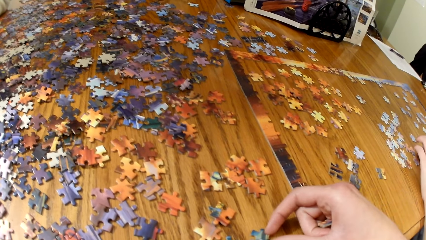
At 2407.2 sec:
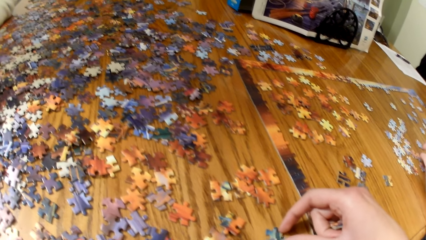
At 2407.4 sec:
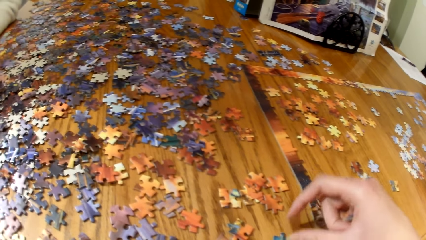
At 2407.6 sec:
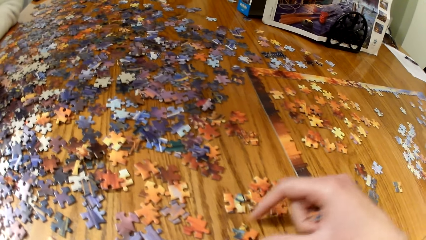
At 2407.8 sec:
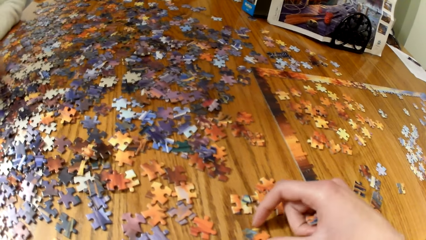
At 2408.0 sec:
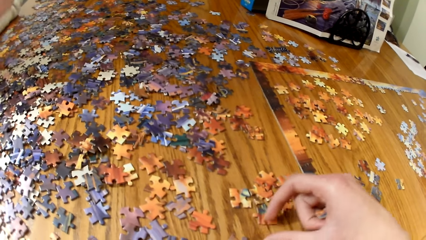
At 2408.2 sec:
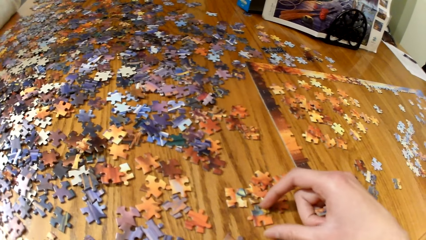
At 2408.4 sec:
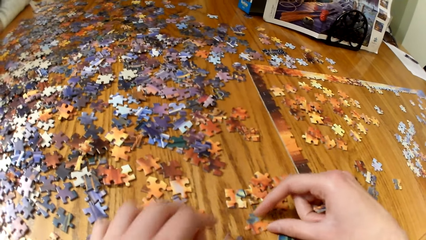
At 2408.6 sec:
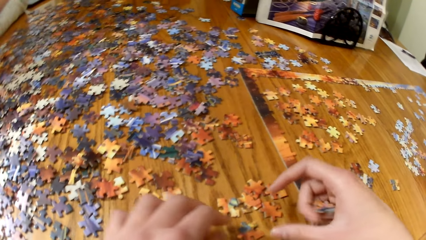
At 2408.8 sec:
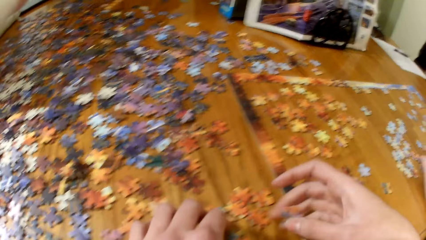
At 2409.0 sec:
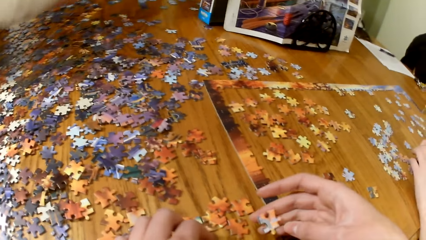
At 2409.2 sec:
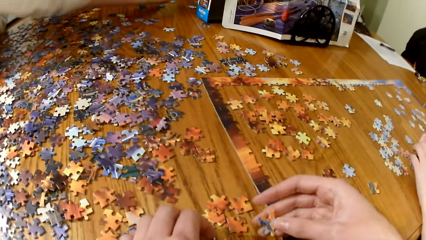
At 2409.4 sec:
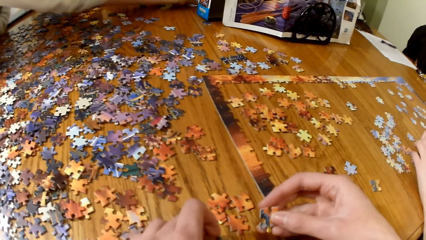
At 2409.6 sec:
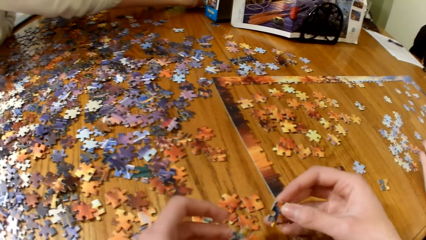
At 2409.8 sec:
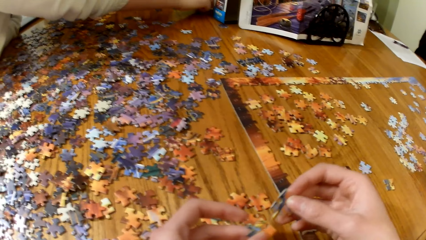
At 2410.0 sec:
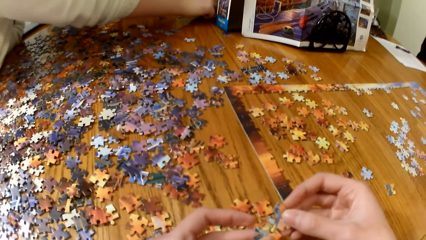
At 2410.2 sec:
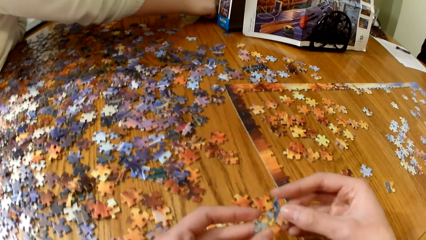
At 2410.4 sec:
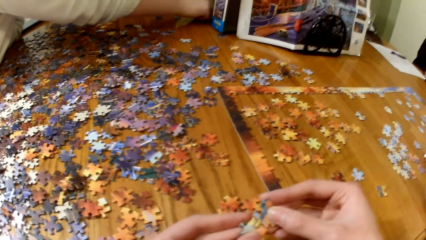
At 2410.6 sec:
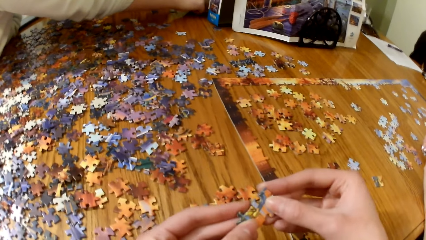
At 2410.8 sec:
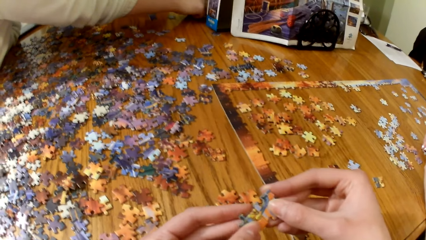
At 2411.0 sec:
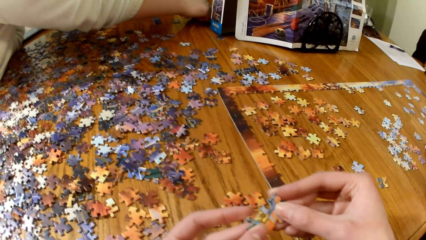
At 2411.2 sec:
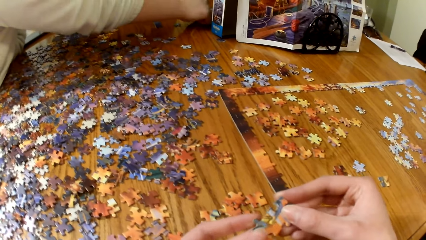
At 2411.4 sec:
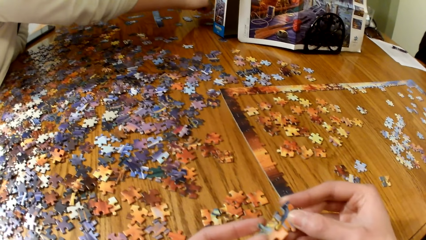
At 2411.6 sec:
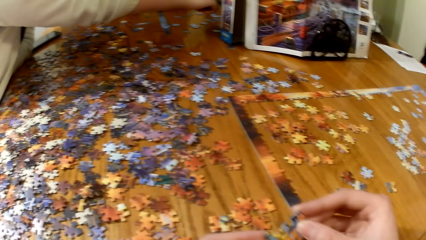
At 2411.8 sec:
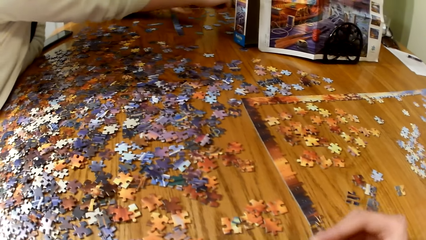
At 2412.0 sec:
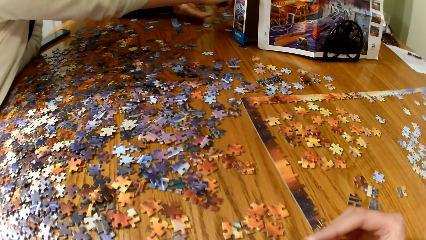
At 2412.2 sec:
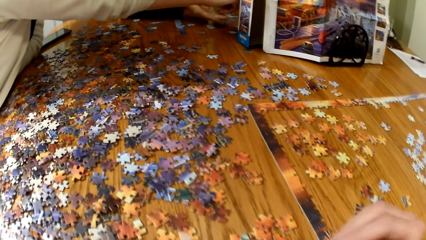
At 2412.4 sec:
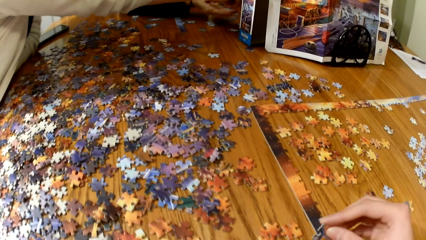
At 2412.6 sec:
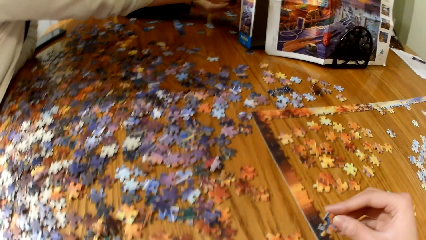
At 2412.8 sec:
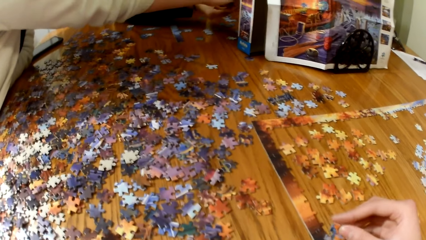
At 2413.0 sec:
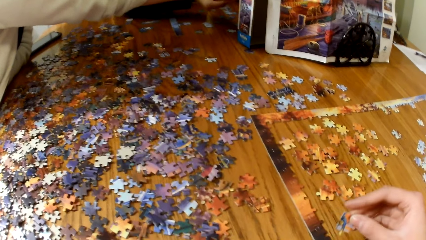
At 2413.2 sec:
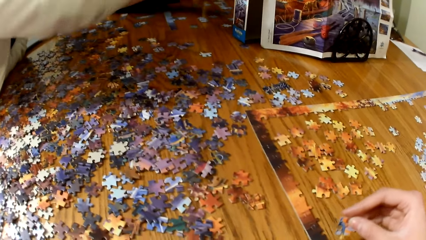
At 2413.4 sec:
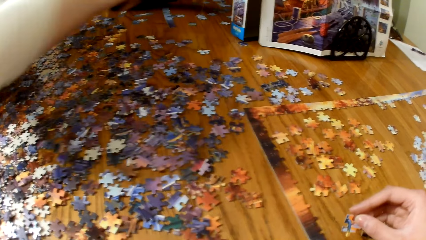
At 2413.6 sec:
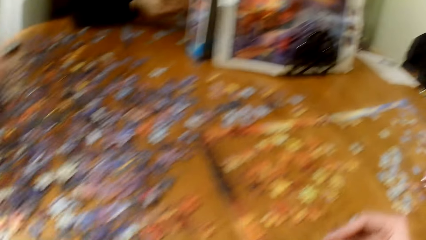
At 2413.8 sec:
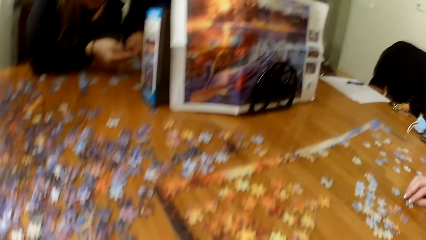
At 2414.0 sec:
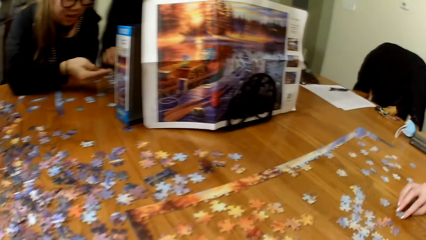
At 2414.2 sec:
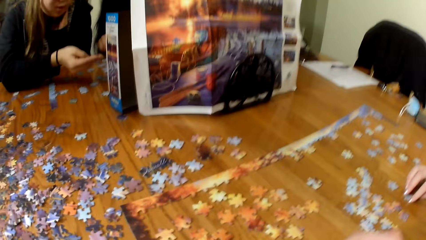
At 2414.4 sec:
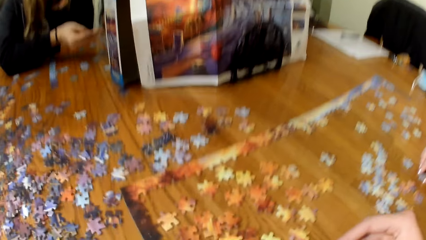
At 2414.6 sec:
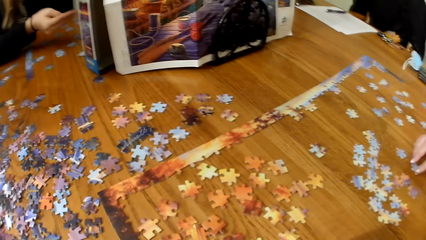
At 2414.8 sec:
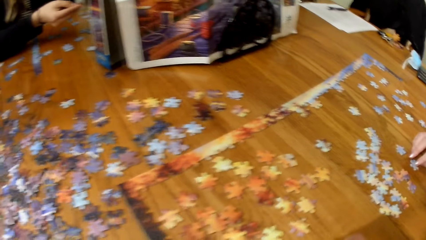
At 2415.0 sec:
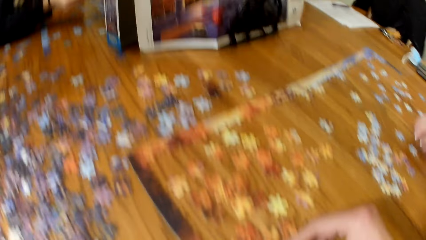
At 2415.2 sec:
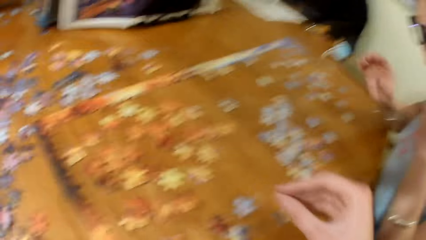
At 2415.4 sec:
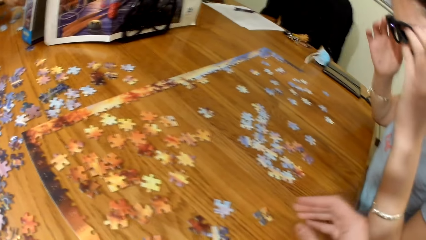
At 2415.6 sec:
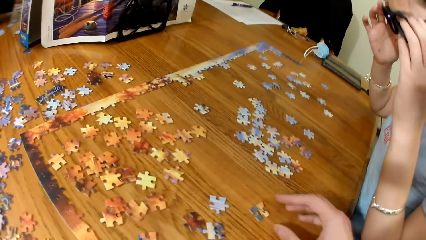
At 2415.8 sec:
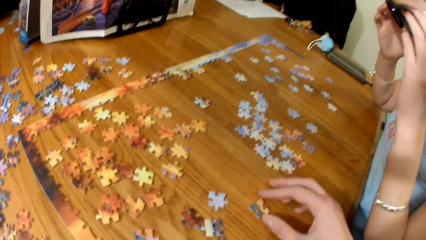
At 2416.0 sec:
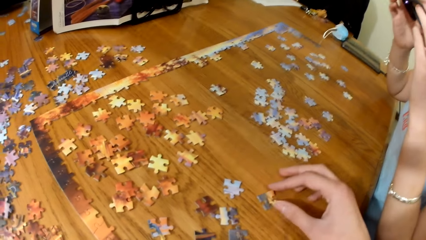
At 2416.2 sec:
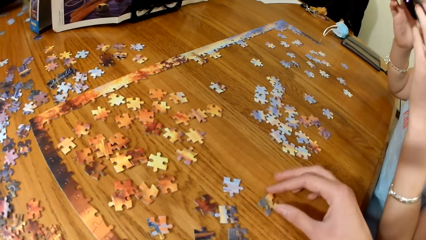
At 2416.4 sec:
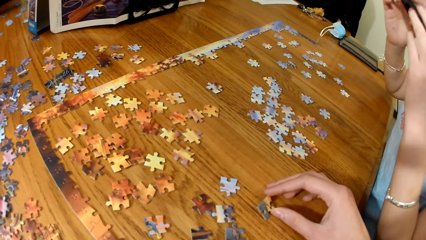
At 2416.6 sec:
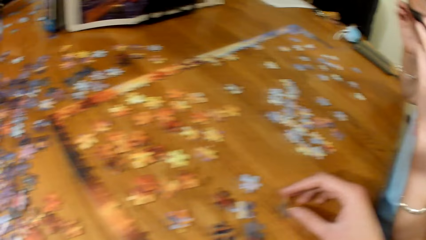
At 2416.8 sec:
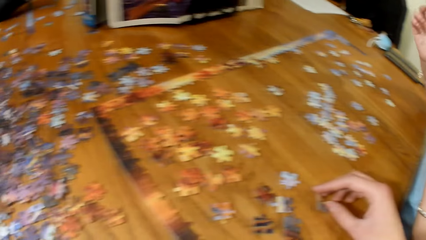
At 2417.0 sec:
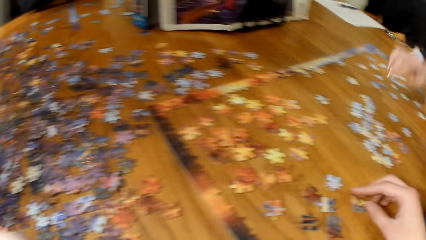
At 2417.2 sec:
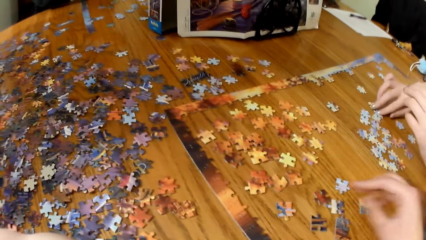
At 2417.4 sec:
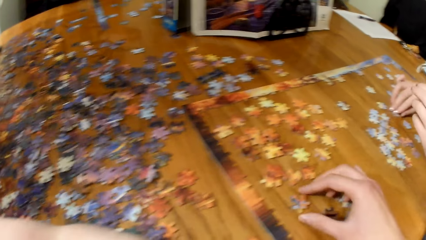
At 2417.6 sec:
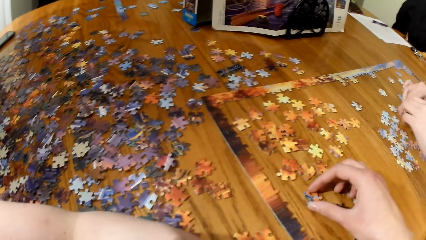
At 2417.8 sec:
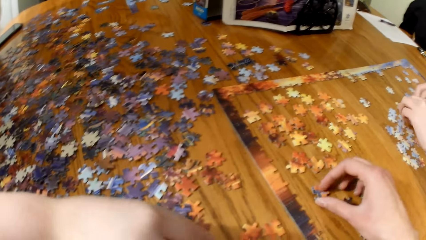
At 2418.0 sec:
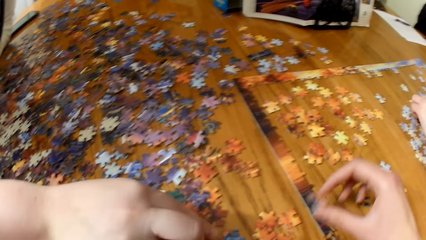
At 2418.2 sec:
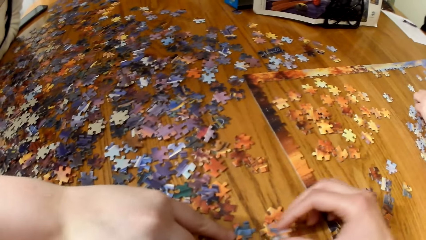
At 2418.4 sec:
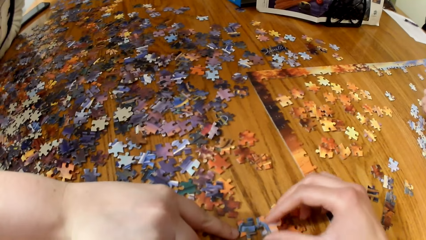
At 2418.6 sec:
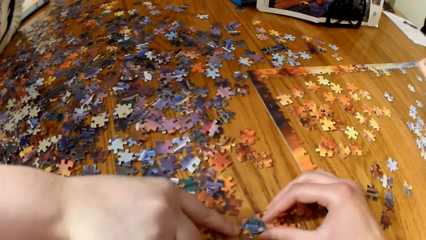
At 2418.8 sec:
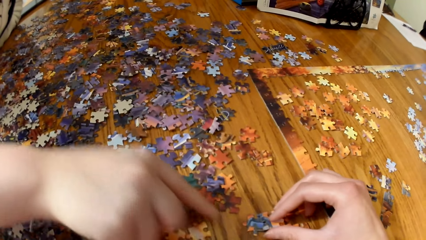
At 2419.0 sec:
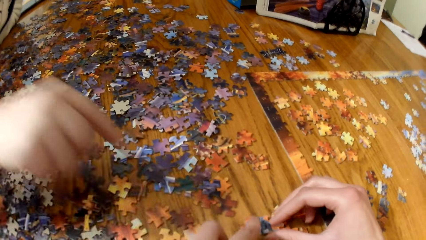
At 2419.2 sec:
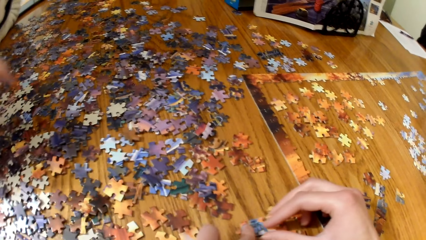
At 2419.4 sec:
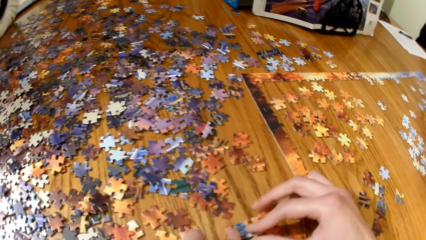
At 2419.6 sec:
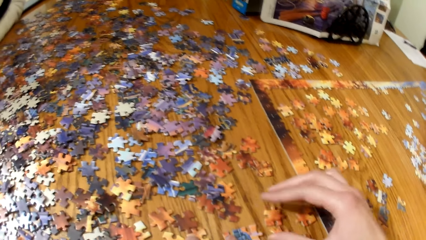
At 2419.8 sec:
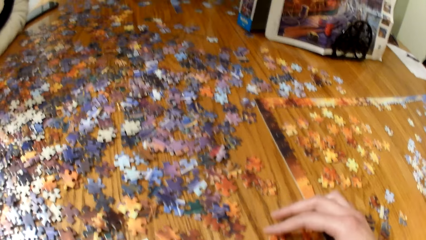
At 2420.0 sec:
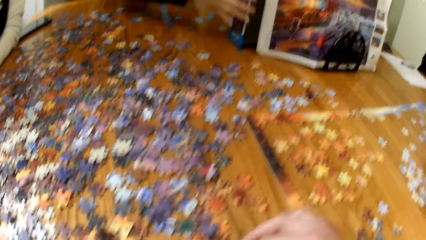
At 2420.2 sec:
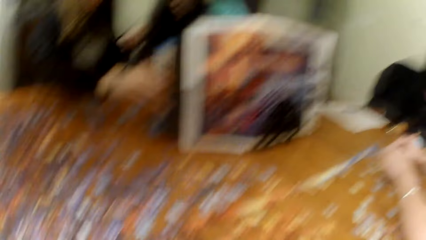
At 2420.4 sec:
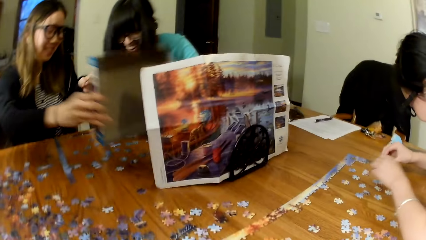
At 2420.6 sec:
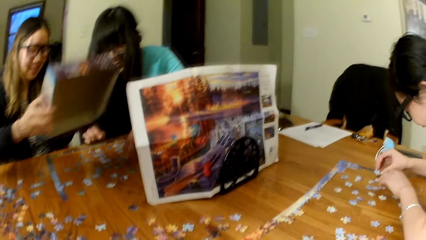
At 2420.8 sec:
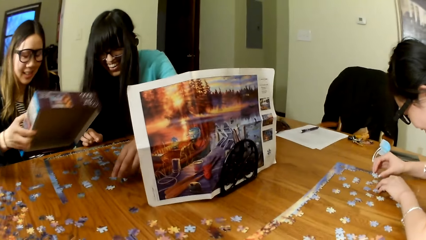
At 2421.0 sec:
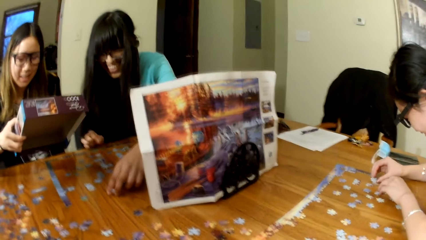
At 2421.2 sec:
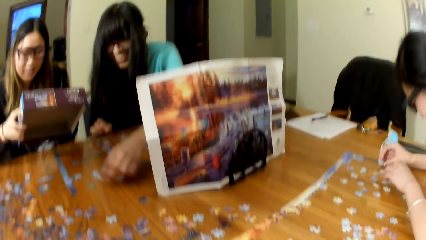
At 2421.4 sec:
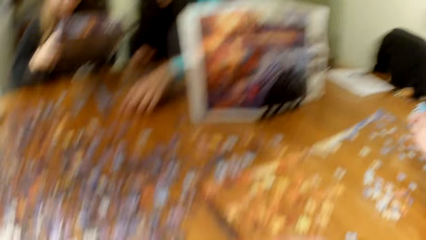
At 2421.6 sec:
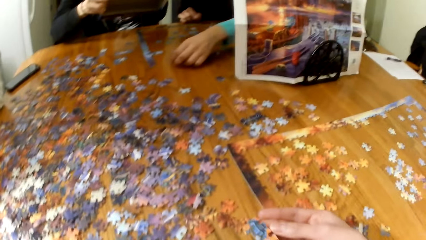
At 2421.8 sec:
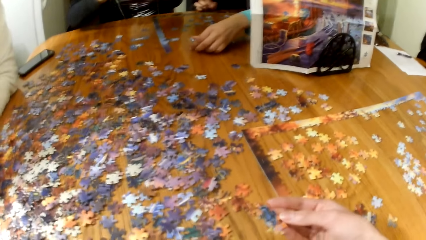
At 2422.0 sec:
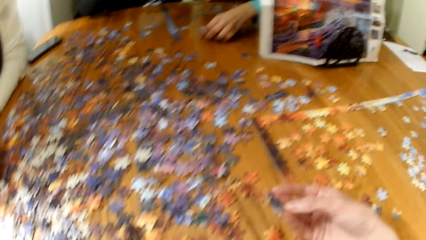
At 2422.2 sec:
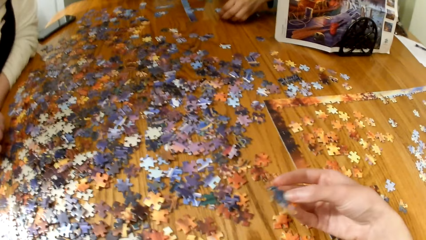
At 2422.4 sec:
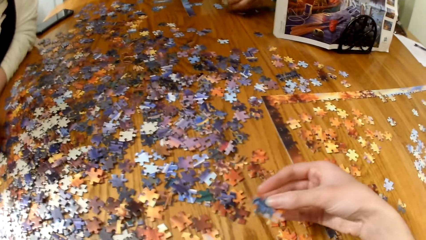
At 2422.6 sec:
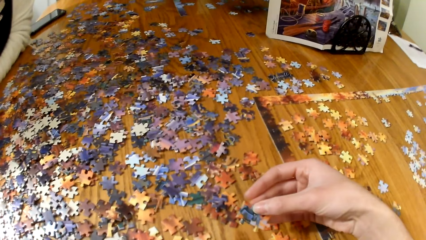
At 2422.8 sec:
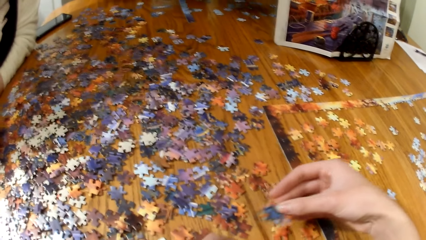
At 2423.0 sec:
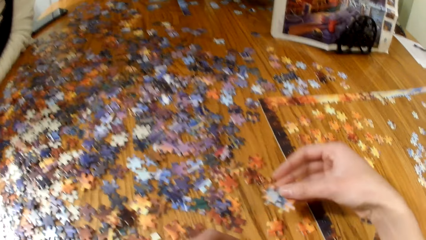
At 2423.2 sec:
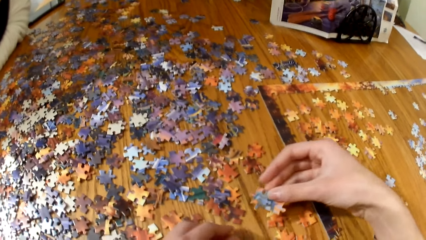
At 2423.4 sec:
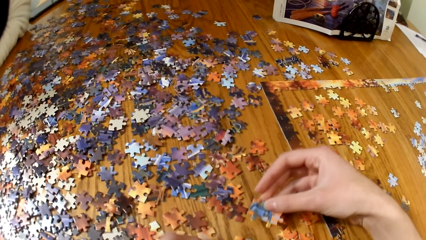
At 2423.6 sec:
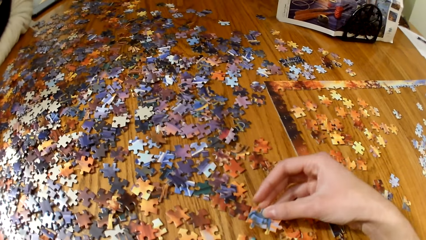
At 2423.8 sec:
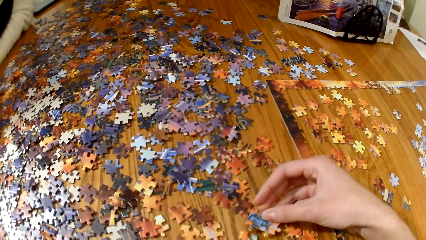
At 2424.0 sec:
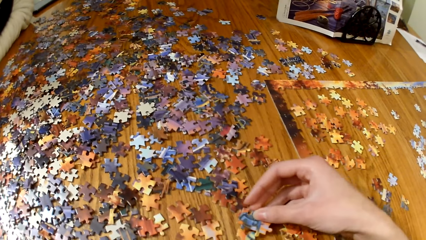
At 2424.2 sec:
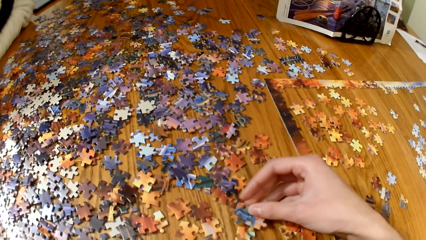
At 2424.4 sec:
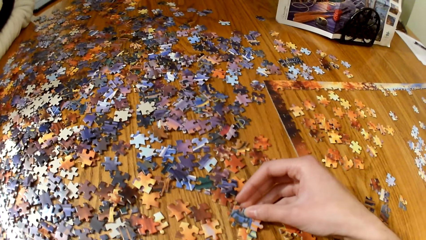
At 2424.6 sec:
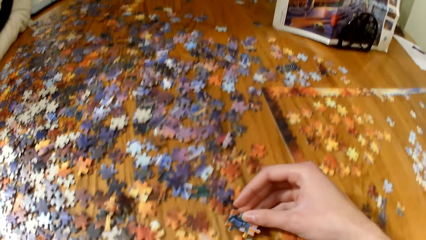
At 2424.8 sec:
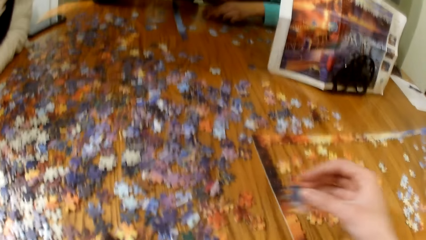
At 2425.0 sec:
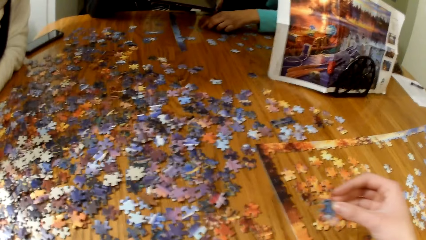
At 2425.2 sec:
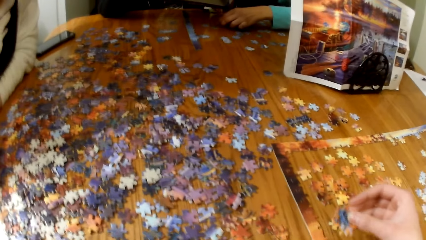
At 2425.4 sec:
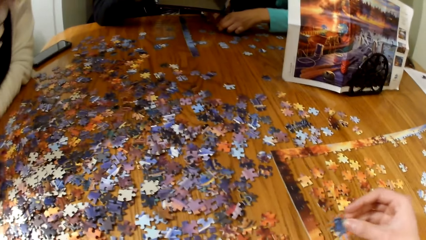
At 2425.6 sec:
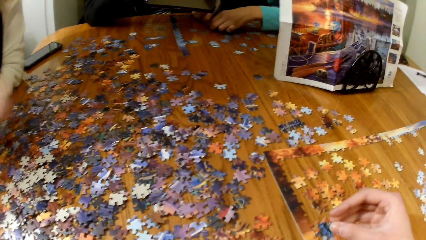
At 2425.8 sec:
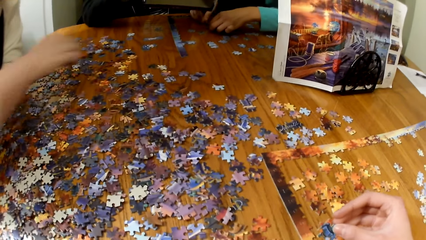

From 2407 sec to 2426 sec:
The camera wearer plays the jigsaw puzzle. They pick the piece of puzzle from the table. They play the jigsaw puzzle. A lady picks a piece of puzzle from the table. The lady looks for puzzle pieces. The camera wearer looks for puzzle pieces. They play the jigsaw puzzle.
